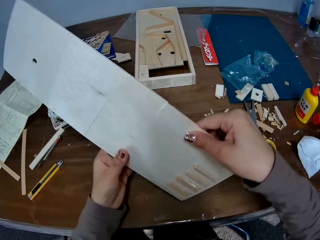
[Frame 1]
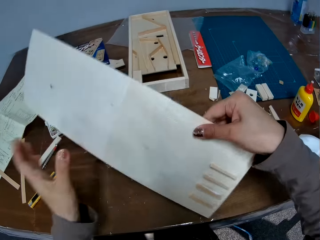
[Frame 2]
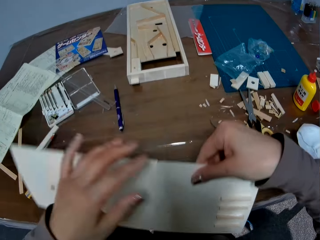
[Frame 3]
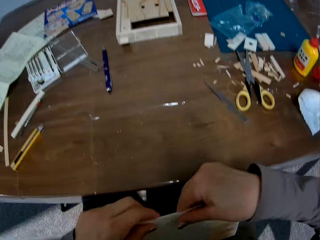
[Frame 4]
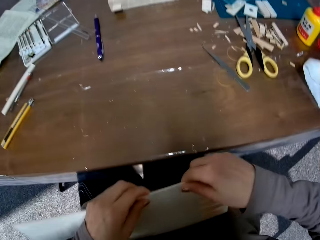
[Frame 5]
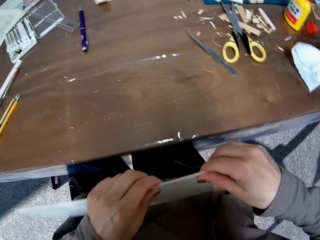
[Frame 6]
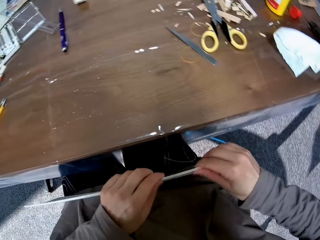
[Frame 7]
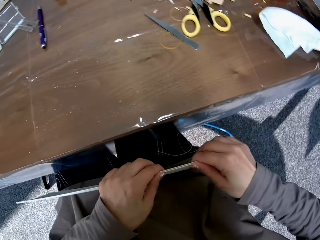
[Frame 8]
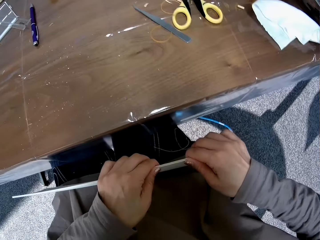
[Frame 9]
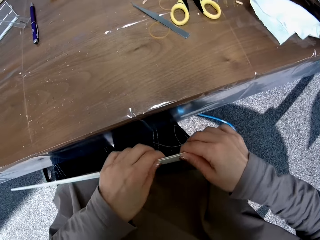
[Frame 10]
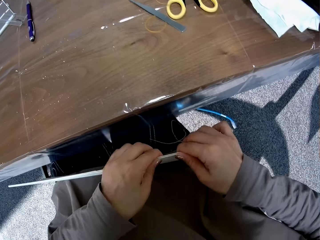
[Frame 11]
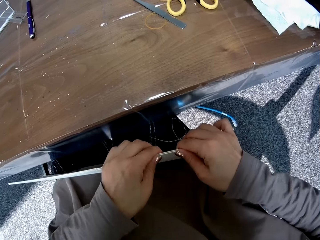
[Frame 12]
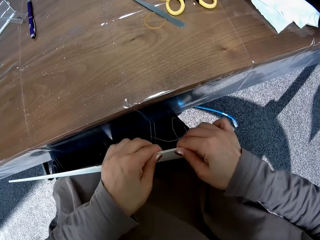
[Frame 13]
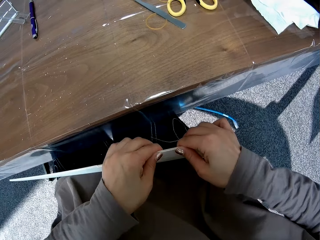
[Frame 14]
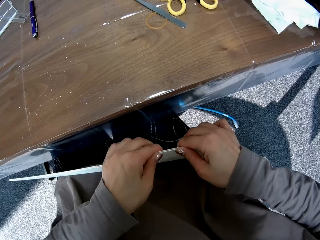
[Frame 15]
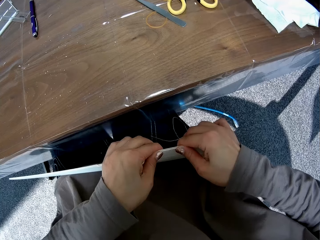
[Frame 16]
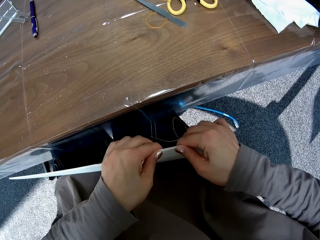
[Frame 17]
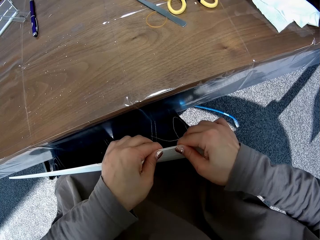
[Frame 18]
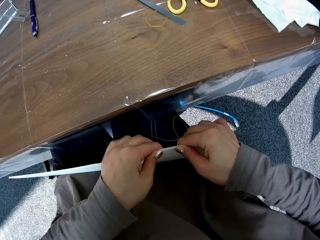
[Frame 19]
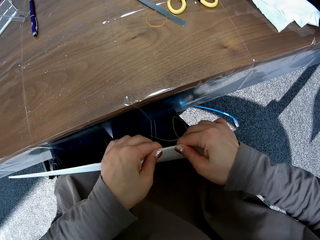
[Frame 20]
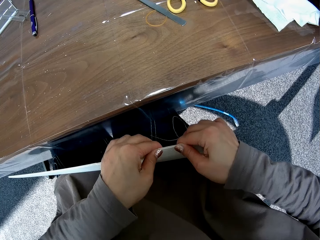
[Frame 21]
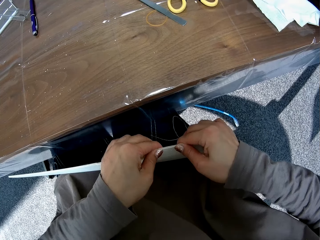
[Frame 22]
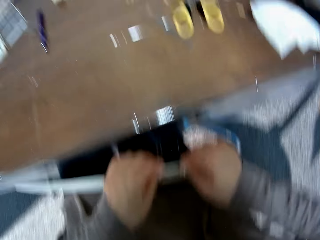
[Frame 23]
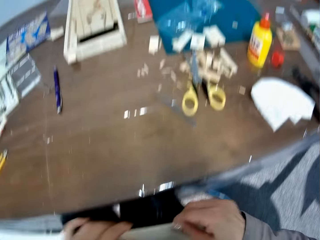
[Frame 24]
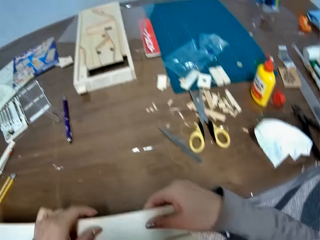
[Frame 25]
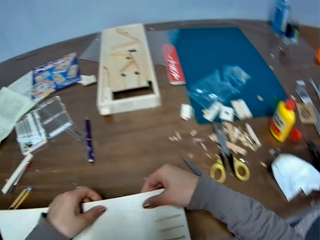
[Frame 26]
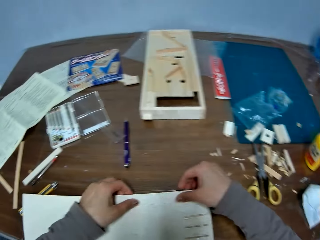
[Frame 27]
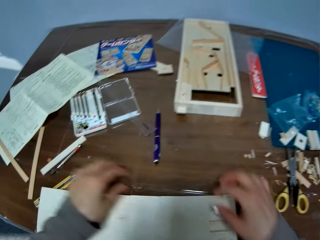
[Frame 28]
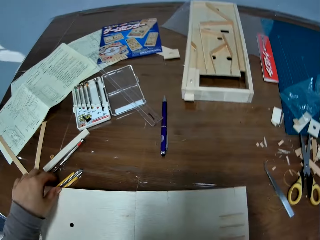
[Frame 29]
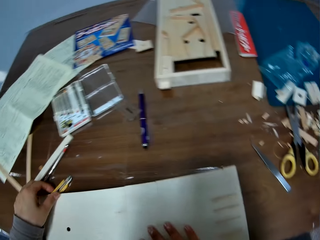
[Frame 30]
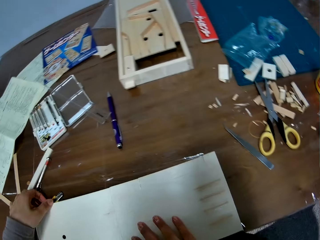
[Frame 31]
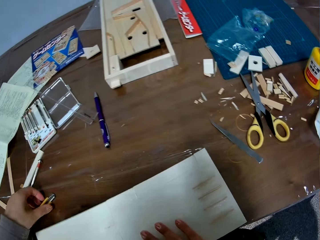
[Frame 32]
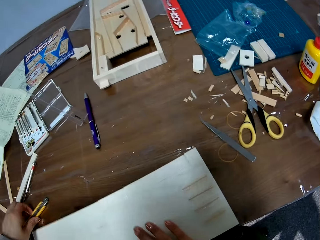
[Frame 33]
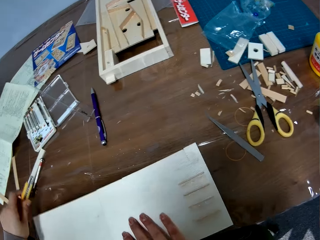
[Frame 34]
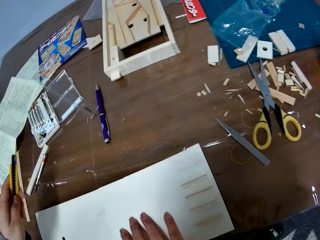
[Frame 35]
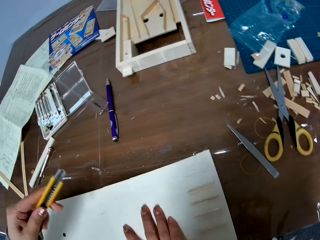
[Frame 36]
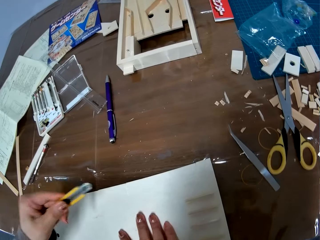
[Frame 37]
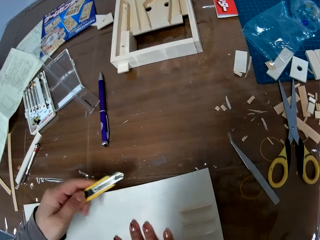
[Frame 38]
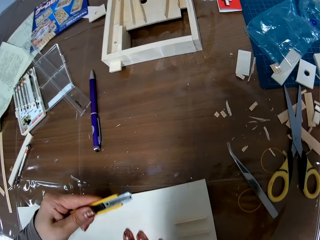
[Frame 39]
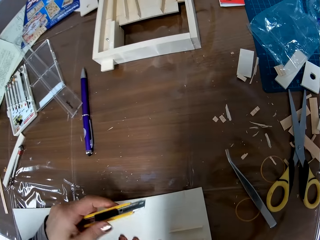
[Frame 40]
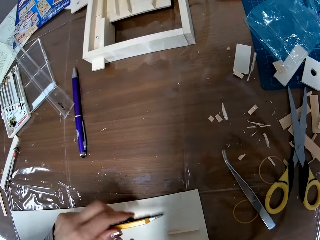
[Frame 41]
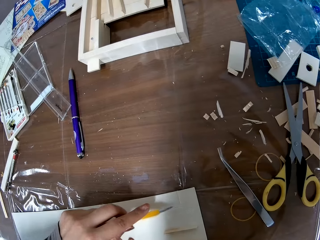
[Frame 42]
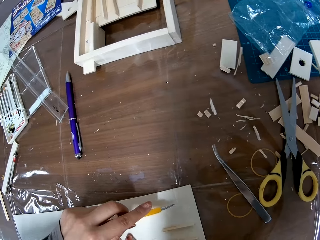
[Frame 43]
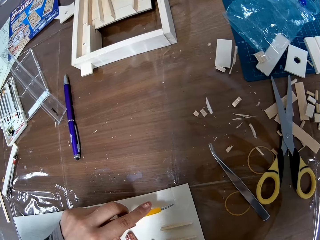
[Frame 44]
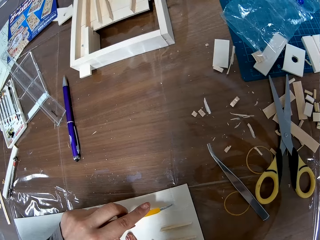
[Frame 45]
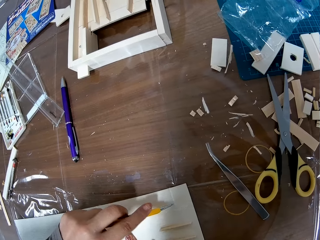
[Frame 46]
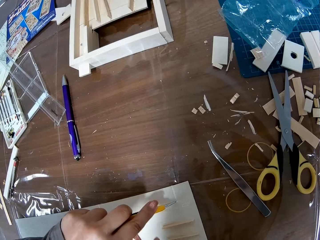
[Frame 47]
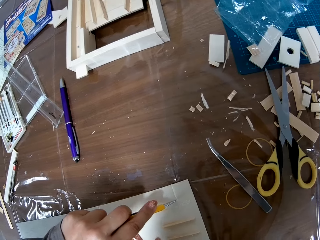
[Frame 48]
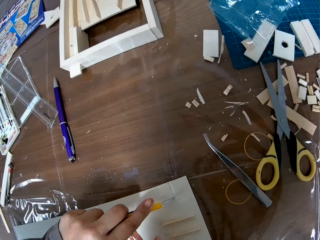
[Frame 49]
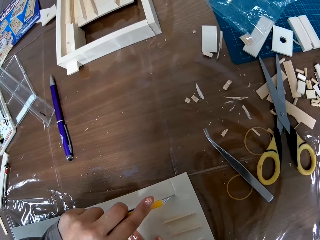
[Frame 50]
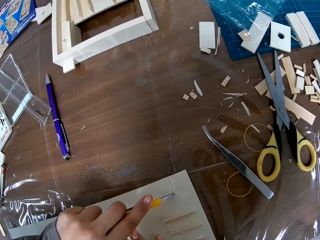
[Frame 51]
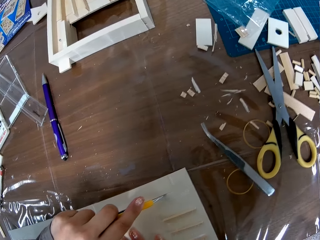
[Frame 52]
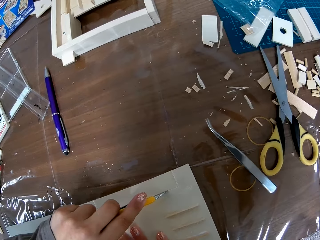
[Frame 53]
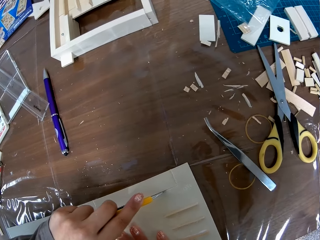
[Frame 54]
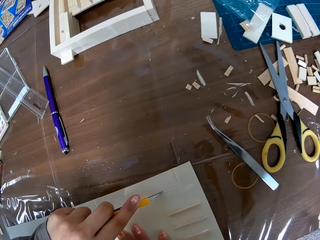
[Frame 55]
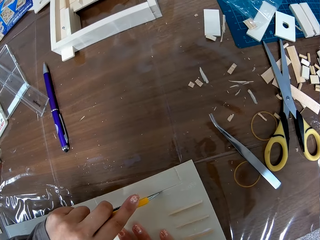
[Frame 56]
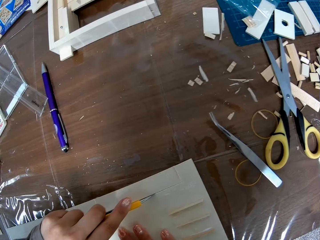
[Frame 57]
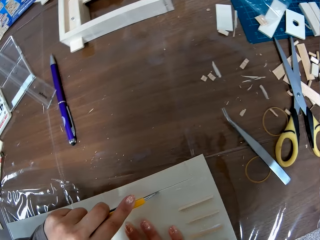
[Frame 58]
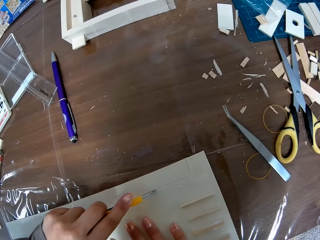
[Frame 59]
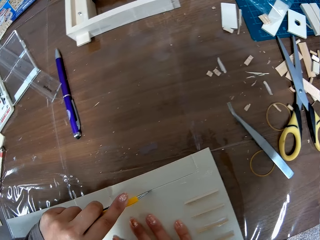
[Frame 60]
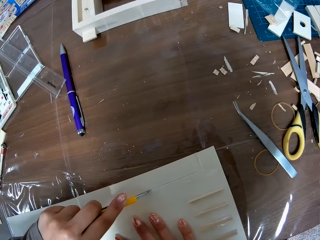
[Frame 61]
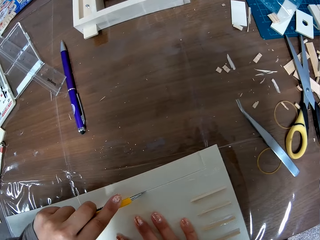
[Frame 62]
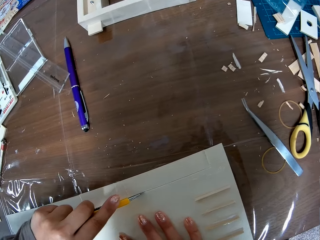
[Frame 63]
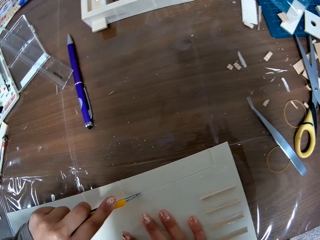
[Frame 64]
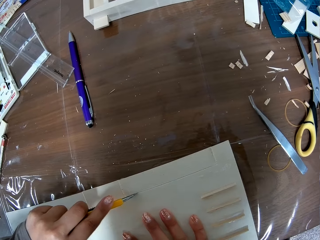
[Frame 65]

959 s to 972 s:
The camera wearer turns the craft paper. She fixes the craft paper. She drops the piece of wood or craft paper on the table. She picks up the blade from the table with her left hand. She cuts the piece of wood with the blade.

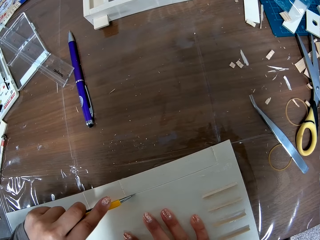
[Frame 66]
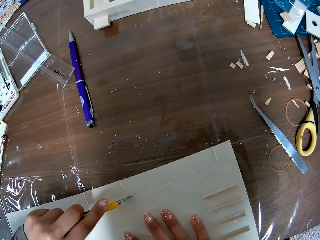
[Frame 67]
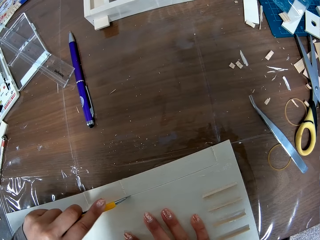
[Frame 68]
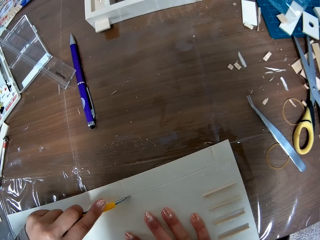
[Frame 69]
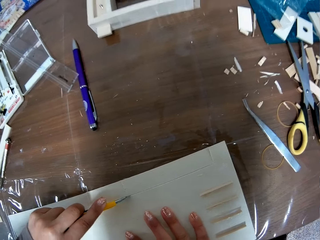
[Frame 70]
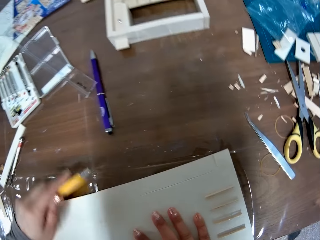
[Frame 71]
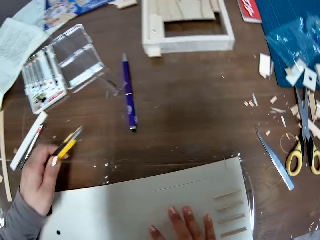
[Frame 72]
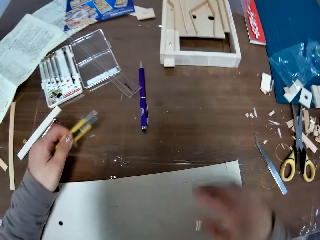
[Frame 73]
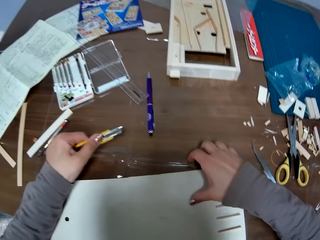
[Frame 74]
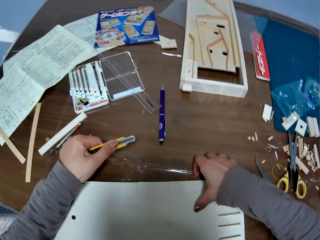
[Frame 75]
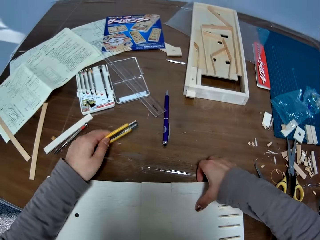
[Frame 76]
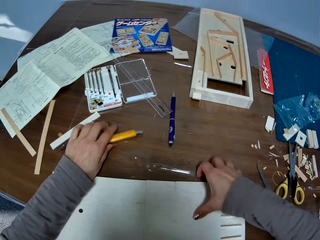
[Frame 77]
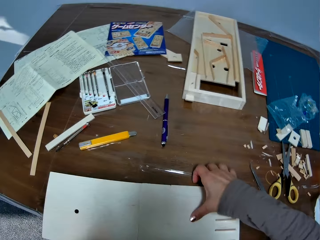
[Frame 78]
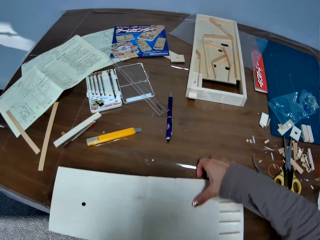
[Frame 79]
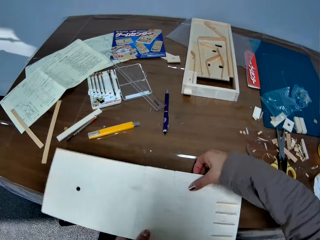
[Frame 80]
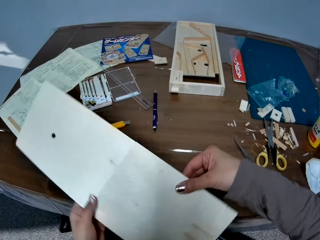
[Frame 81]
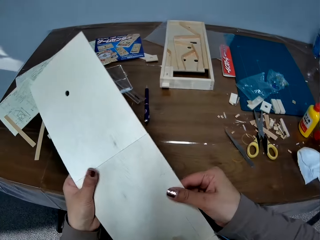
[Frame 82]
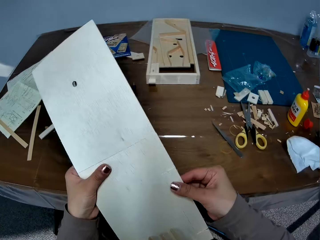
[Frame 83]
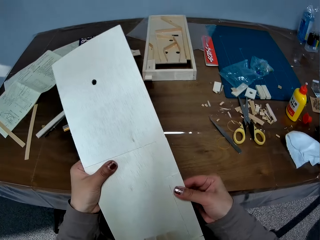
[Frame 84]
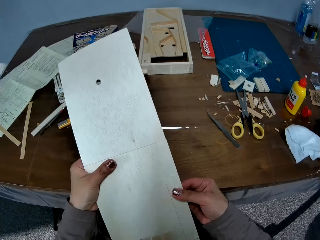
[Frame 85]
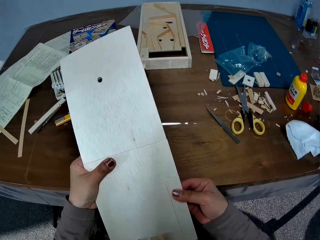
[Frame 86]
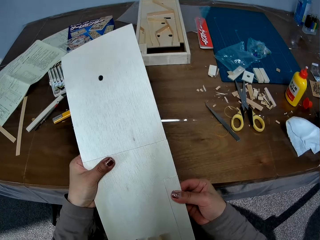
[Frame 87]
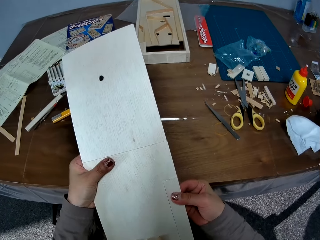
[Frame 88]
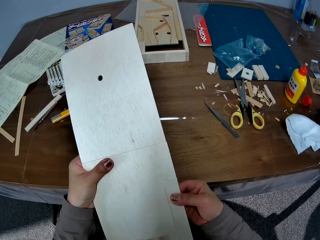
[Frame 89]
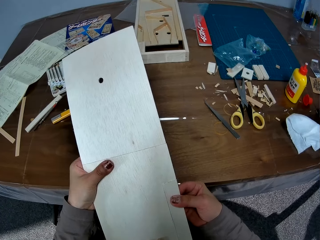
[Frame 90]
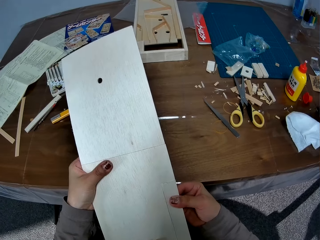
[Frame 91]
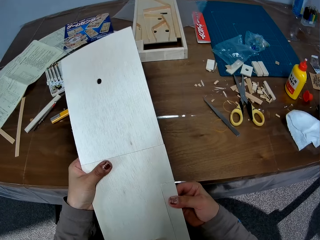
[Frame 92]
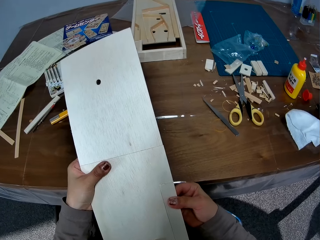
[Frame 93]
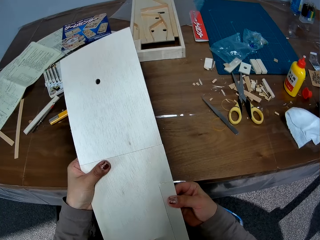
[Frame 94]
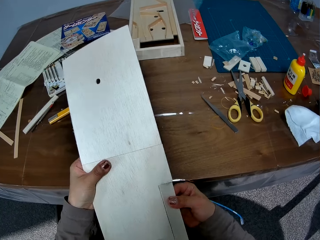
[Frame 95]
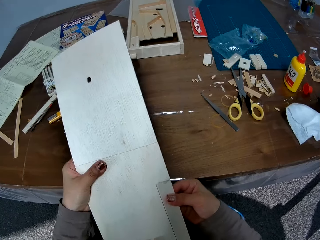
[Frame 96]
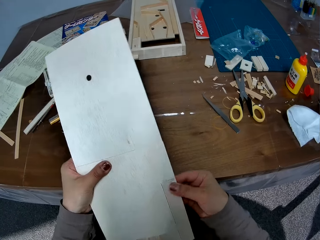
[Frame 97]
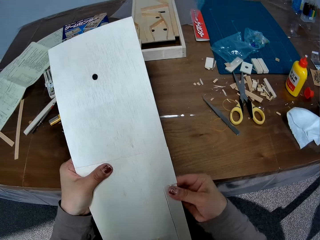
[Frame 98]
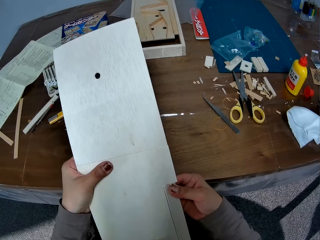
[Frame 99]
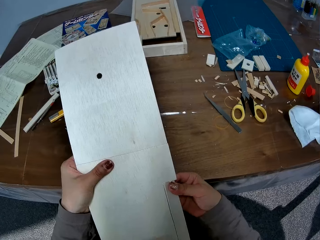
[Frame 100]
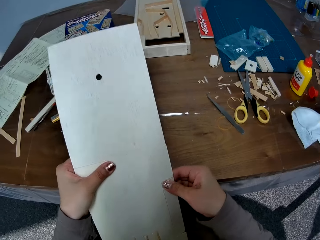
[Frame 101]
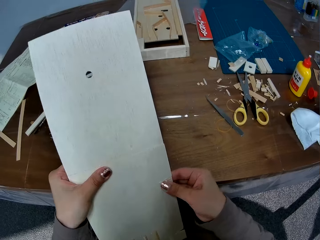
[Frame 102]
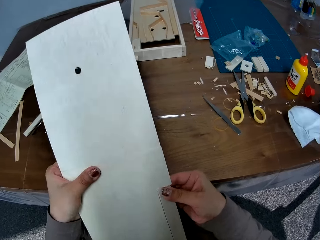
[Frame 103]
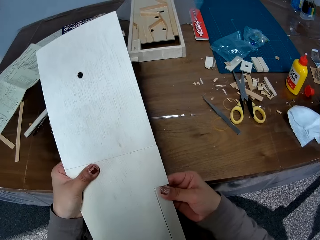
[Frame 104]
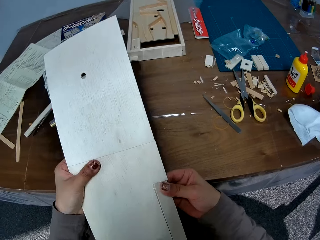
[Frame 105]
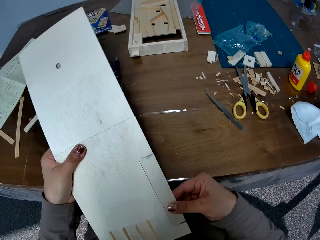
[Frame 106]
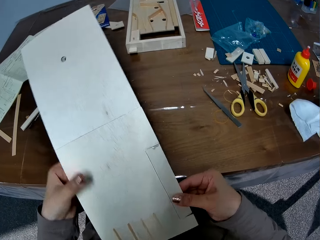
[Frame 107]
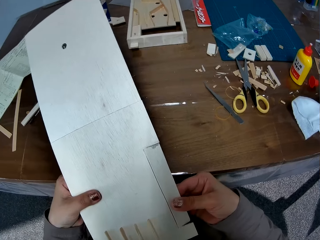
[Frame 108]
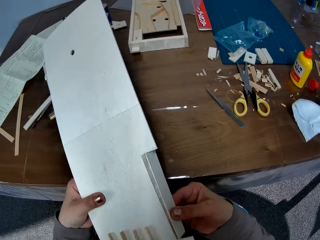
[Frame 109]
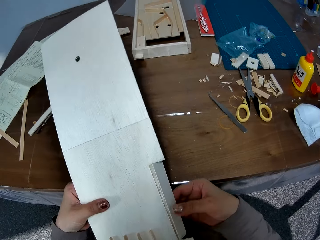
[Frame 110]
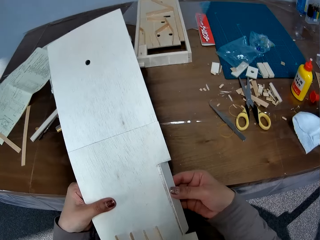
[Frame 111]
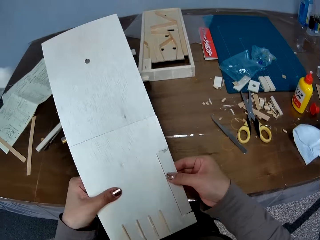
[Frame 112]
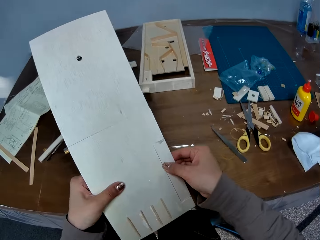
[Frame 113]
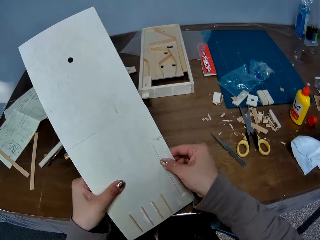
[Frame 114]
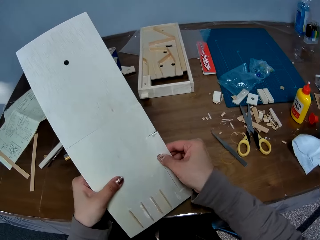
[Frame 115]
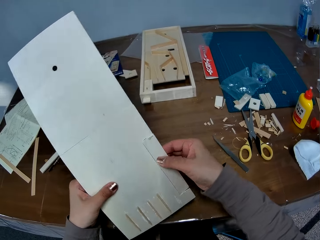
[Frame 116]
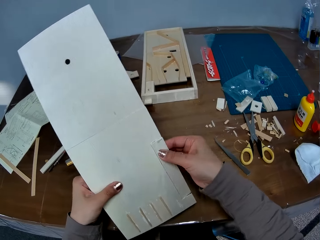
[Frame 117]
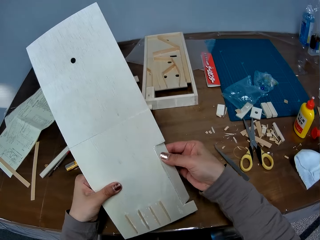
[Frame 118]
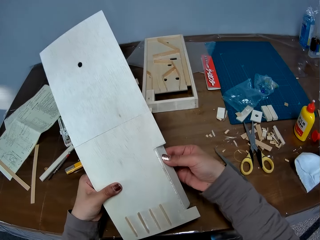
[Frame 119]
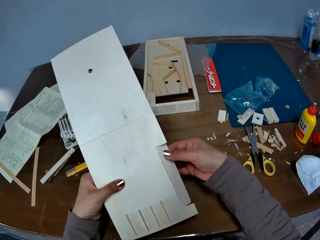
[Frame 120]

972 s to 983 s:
The camera wearer drops the blade on the table. They pick up the piece of wood or craft paper from the table. They break a part of the piece of wood. They remove a piece of the craft paper.
